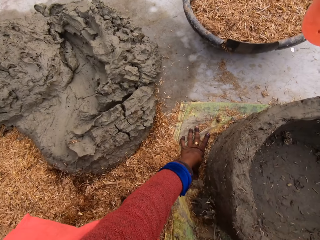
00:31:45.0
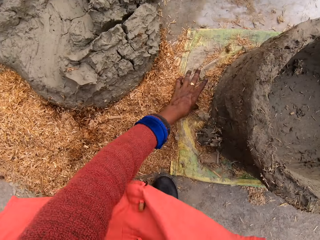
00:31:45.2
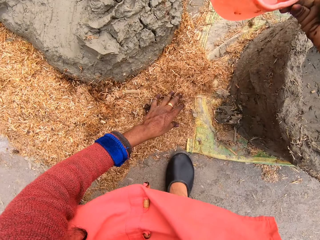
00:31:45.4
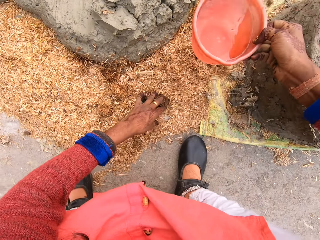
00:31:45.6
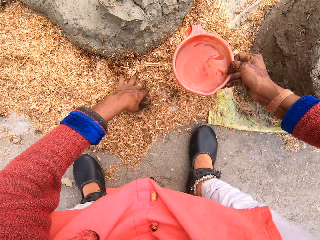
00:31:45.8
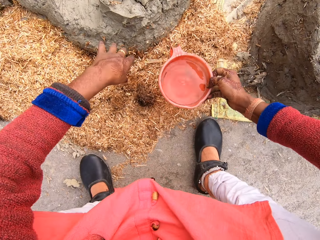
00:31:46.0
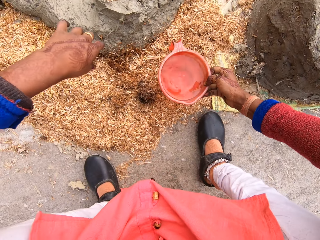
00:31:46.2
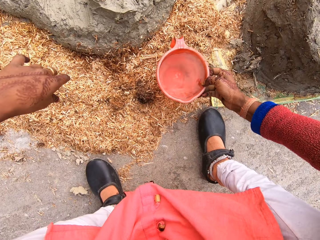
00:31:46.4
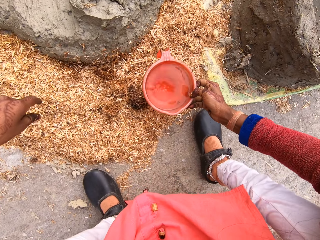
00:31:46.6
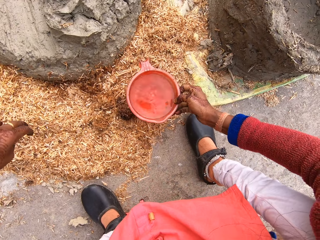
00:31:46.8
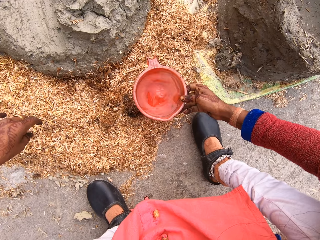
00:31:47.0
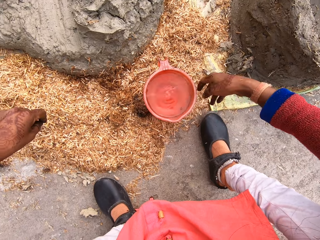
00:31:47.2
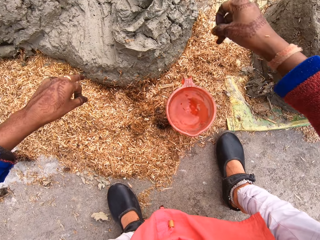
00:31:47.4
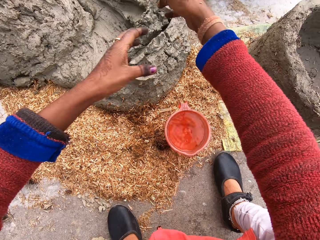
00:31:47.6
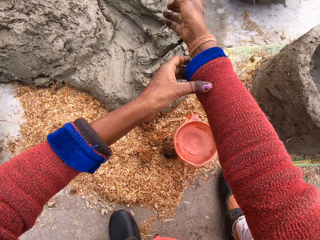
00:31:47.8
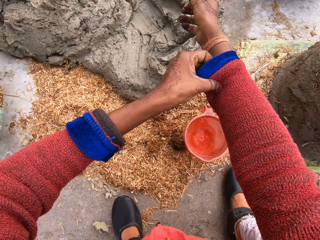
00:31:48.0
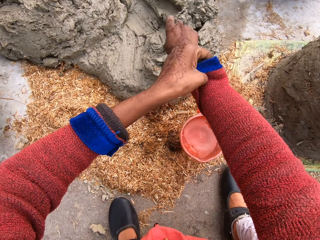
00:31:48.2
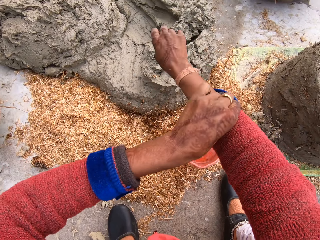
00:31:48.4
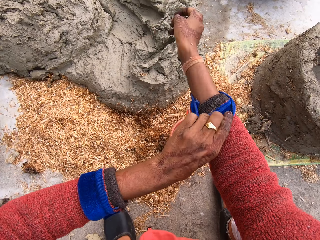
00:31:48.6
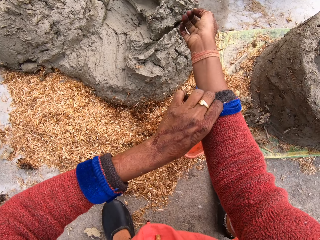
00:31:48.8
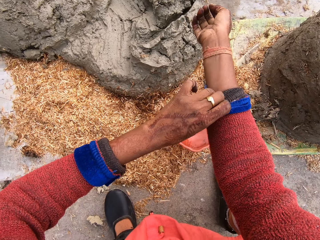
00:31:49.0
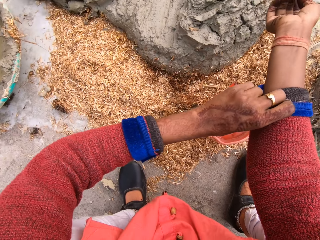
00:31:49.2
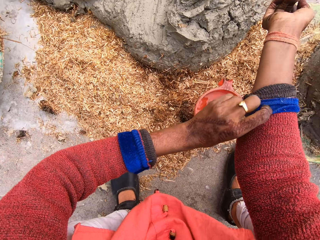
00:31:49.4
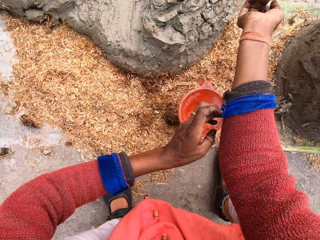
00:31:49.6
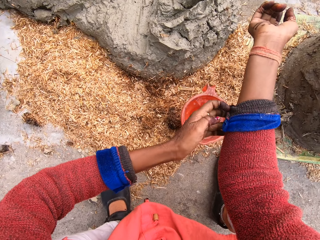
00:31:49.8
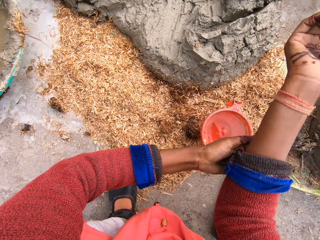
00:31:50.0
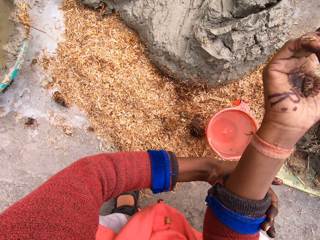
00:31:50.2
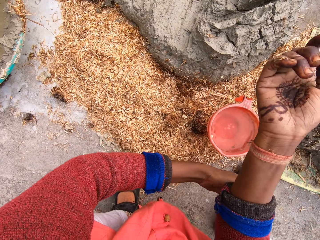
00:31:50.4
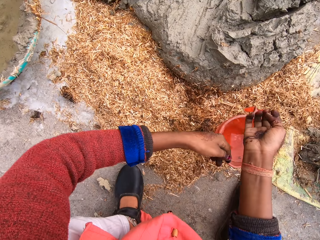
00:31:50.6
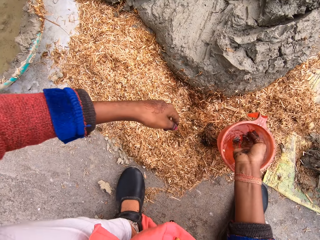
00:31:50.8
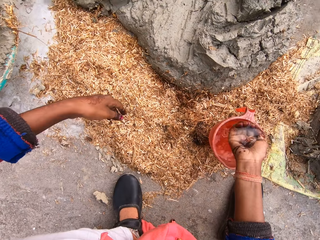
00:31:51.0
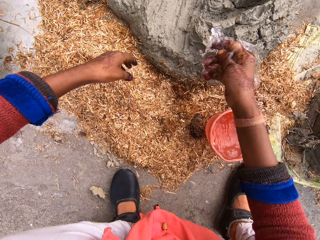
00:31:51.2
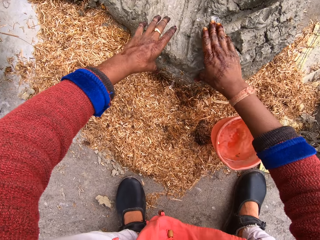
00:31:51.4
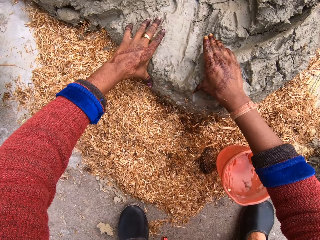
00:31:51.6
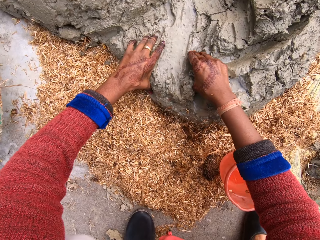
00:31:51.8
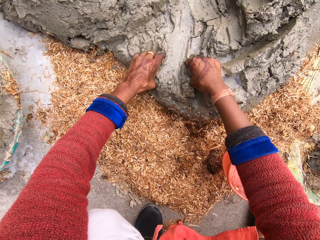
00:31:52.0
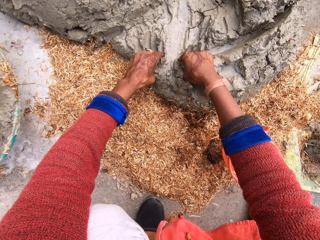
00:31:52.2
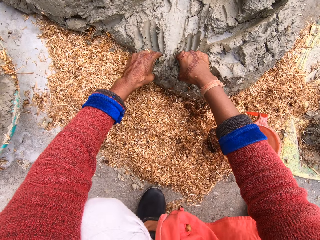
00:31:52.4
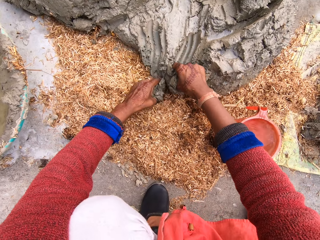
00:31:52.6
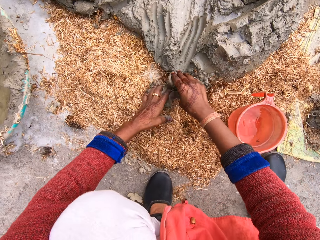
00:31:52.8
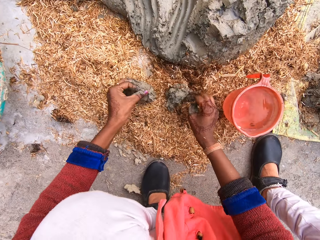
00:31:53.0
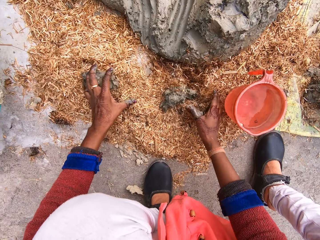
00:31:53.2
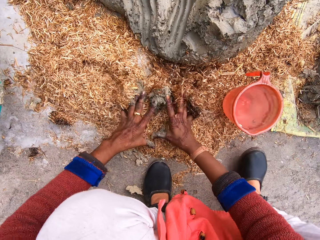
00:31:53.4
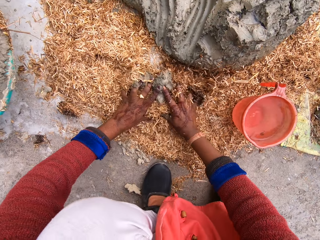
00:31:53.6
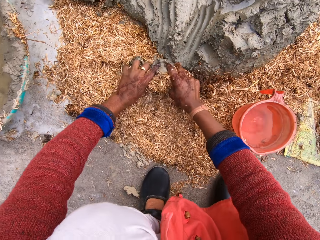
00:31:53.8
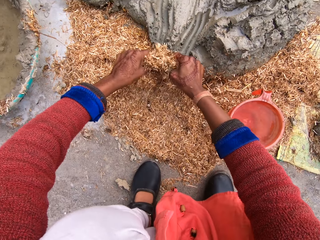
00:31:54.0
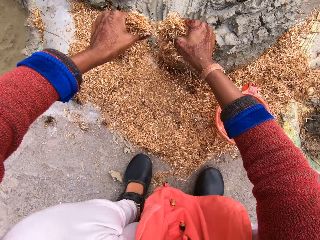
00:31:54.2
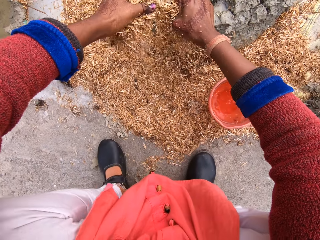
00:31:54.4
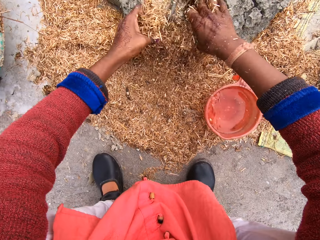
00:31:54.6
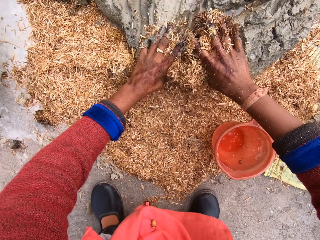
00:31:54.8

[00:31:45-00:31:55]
The camera wearer moves her left hand away from the sack. She places the jug on the sawdust. She moves her hands forward. She folds the sleeve of her sweater with her left hand. She lowers her hands. She pours water to some mortar or concrete on the ground with her hand from the cup. She moves her hands towards the concrete. She cuts pieces of the concrete with her hands. She takes some mortar with her hands from a heap of mortar. She mixes the concrete with the sawdust.

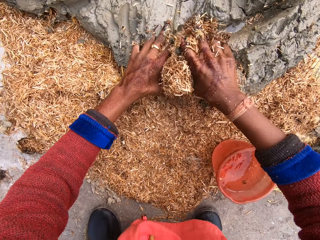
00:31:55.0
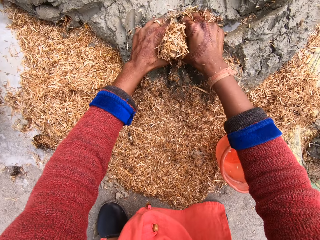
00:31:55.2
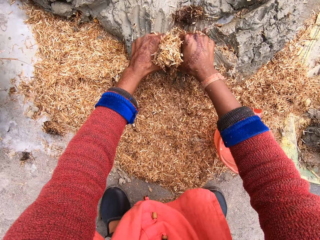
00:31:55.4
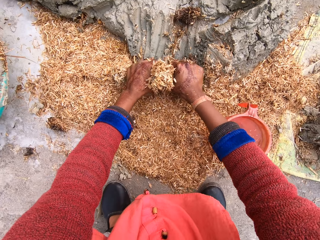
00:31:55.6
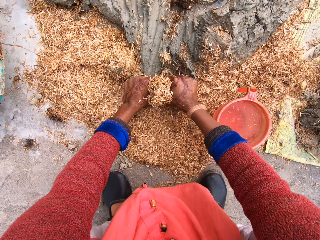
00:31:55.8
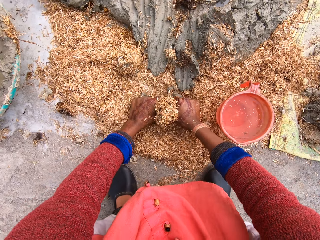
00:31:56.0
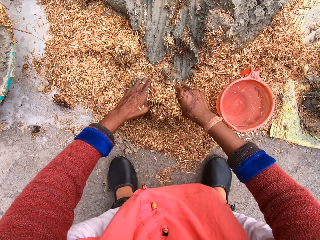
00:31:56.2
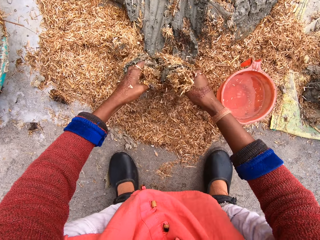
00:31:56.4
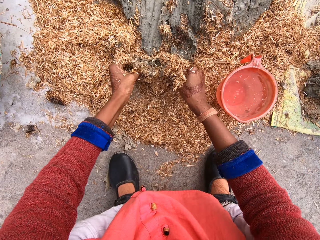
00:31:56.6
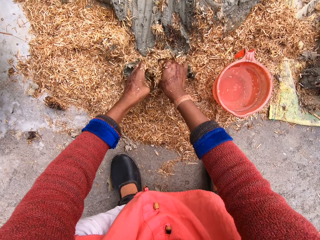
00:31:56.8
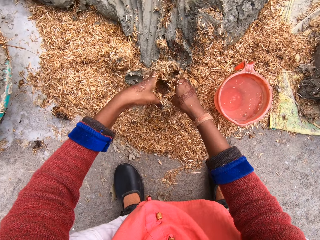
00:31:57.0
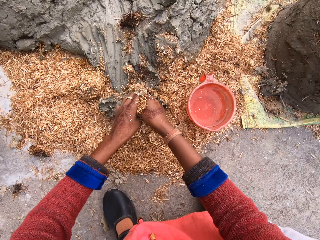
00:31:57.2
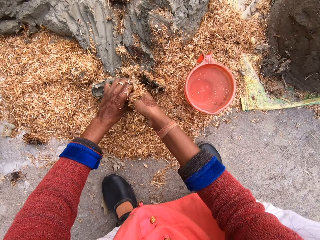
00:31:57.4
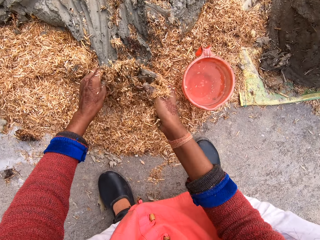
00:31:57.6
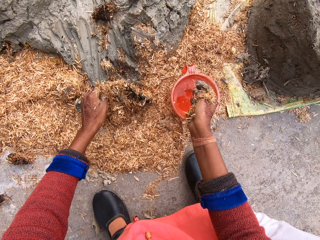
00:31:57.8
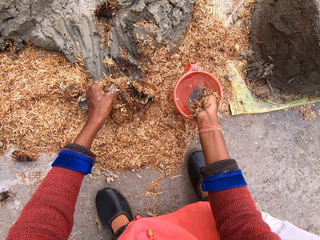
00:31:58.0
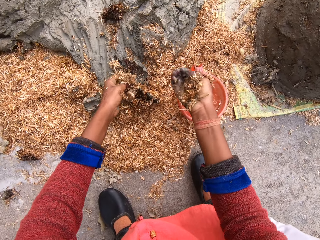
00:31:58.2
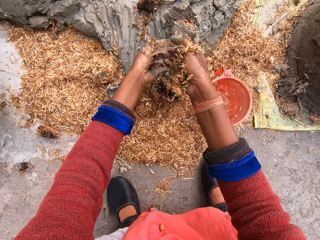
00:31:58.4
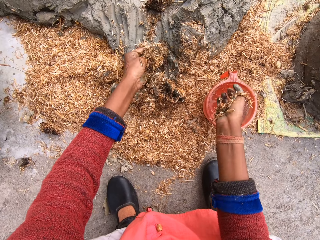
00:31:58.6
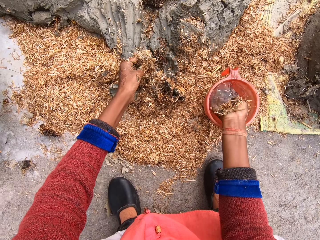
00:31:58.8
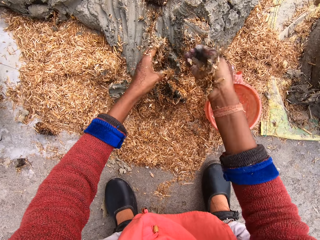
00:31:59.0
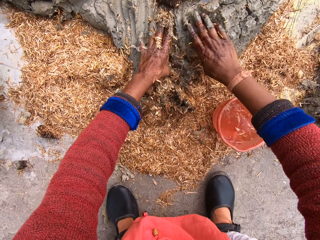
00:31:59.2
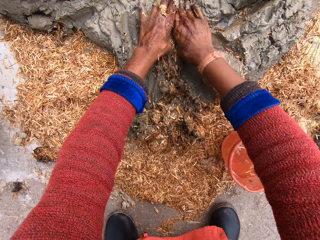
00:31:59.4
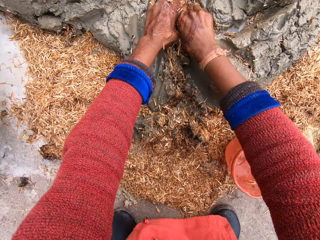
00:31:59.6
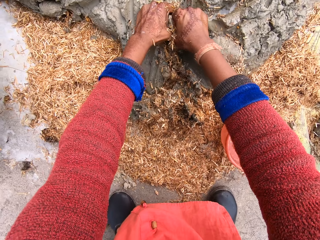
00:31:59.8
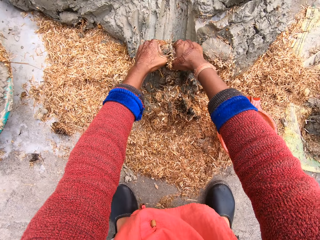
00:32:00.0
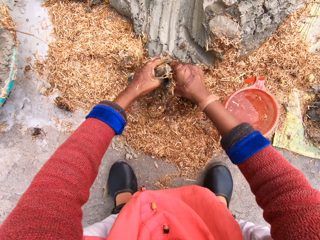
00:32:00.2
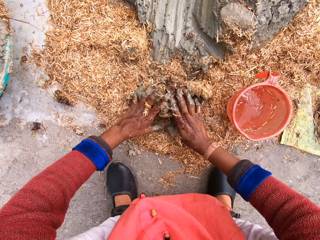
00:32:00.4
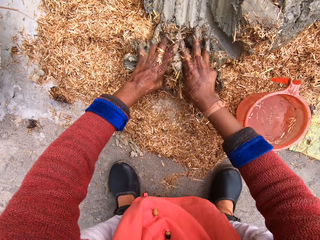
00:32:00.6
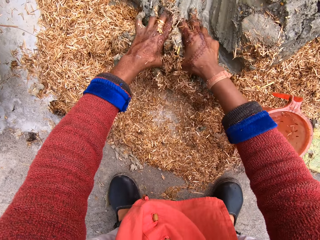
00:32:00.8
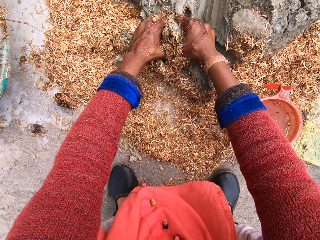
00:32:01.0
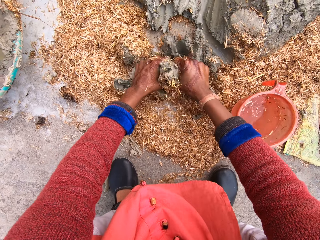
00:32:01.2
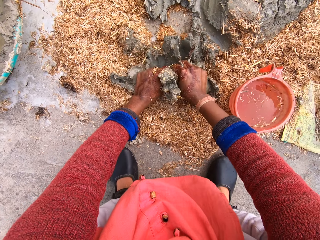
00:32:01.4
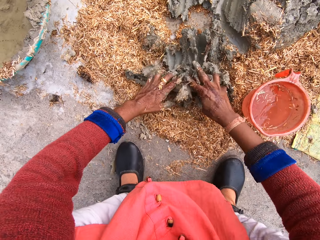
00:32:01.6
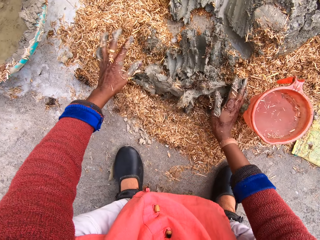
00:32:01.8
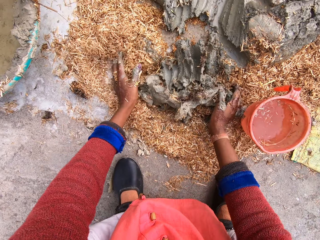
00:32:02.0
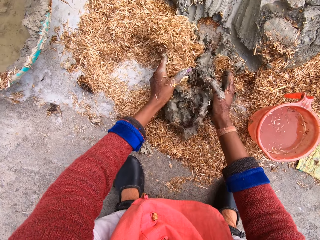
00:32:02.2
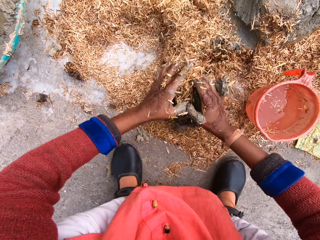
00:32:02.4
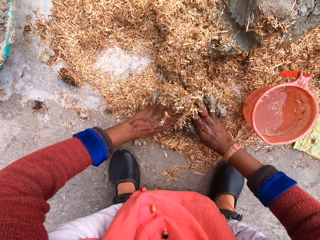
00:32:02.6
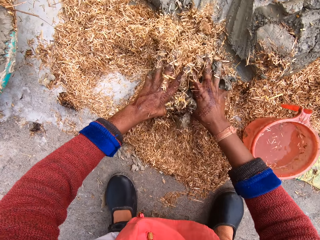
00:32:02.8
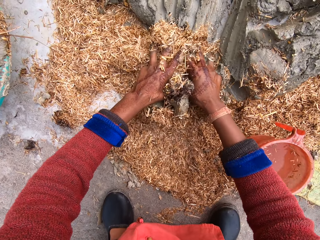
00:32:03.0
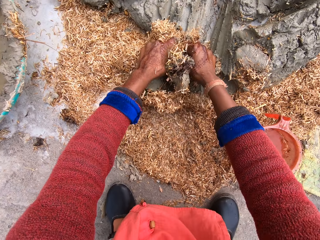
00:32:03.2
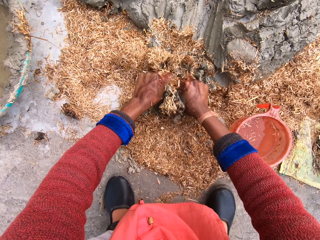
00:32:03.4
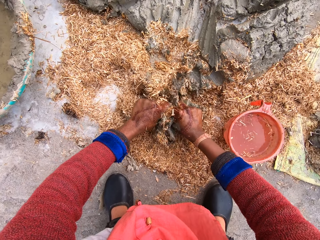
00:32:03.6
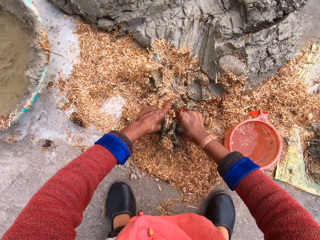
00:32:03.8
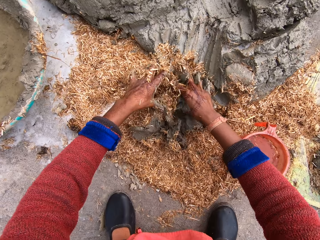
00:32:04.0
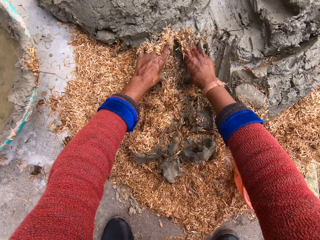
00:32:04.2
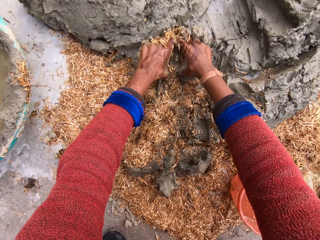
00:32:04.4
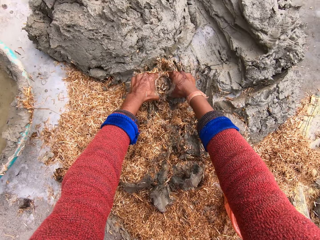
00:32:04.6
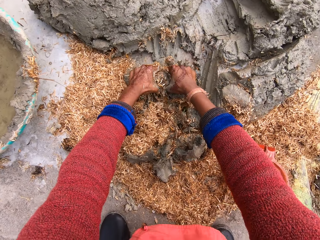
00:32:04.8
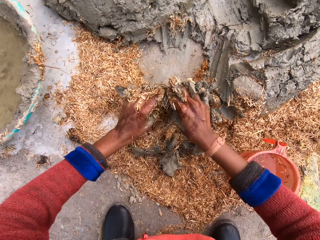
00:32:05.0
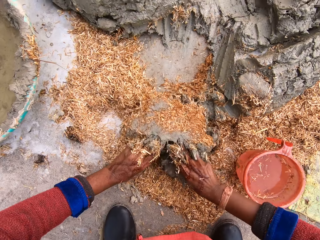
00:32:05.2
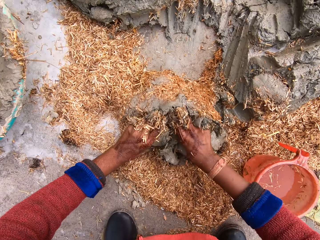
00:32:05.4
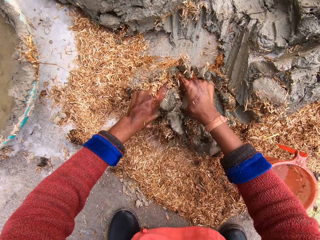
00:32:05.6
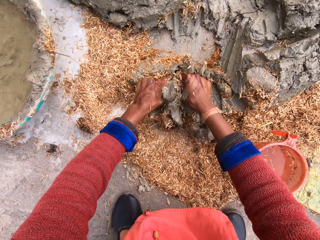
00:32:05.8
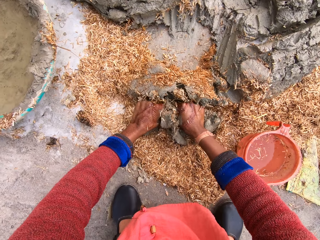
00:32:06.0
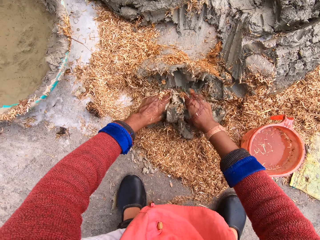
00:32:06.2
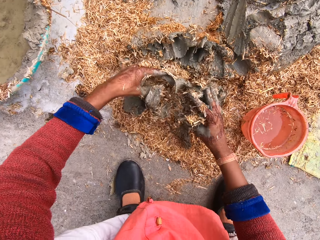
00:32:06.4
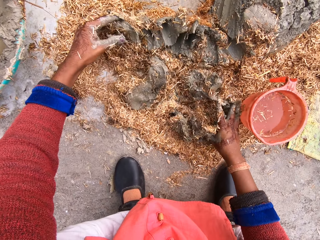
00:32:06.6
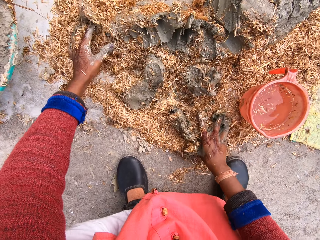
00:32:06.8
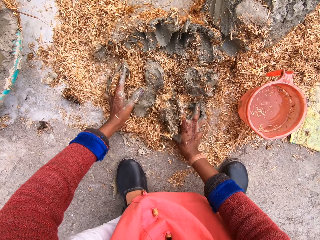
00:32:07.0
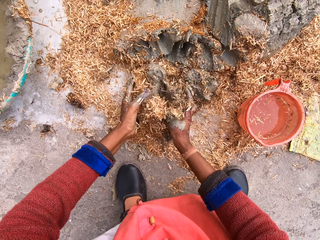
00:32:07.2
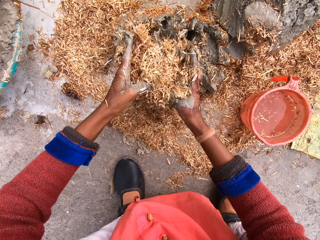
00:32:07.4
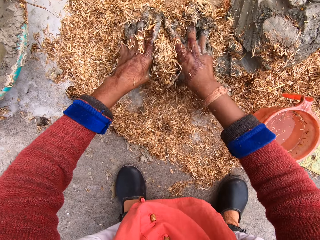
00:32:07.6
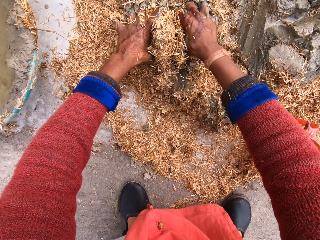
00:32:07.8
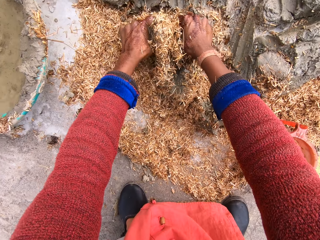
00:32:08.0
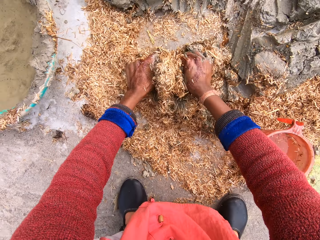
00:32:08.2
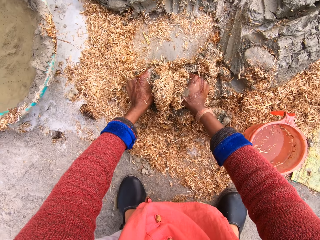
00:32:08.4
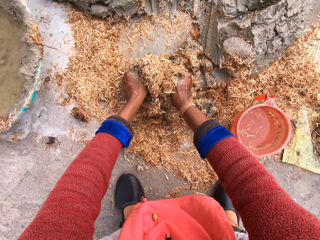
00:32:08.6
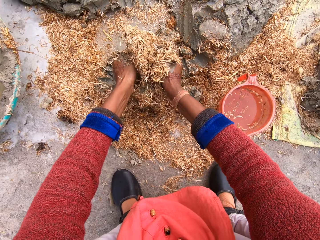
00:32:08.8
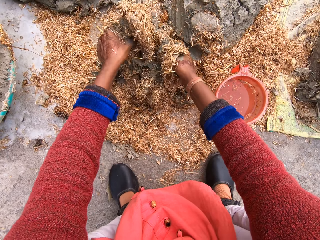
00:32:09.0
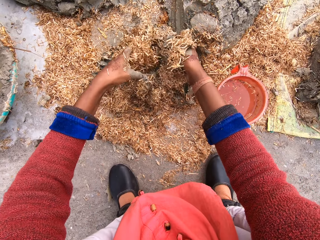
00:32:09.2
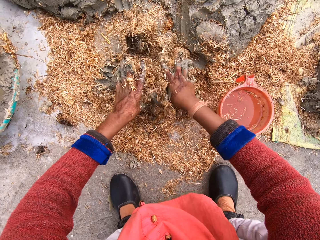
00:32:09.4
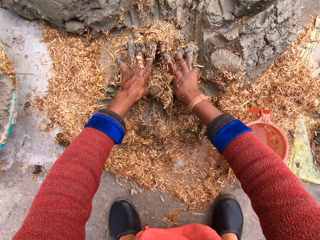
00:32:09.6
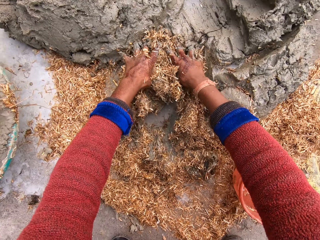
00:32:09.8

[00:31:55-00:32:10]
The camera wearer takes more mortar or concrete. She removes some mortar from her right hand. She moves her right hand towards the jug. She pours water to some mortar on the ground with her hand from the cup. She moves her hands towards the concrete. She cuts pieces of the concrete with her hands. She mixes the mortar with her hands. She mixes the mortar together with the sawdust. She takes some mortar from the heap of mortar. She mixes the mortar together with the sawdust.
